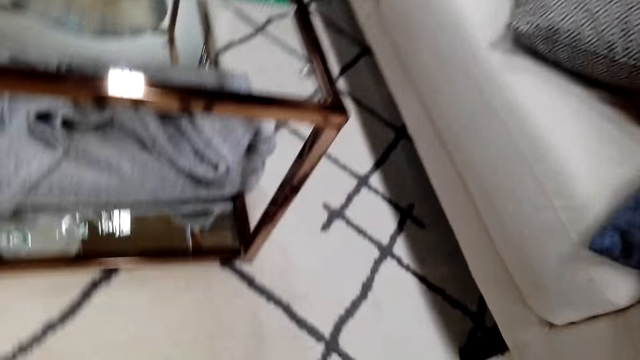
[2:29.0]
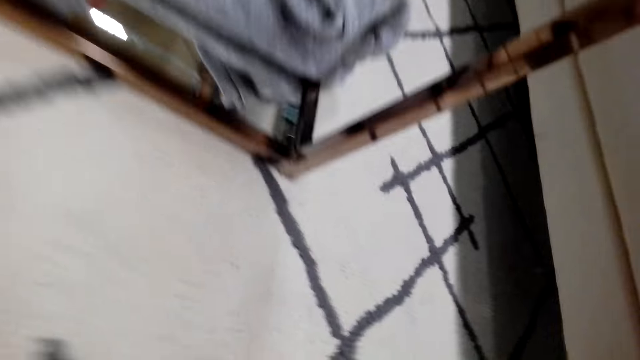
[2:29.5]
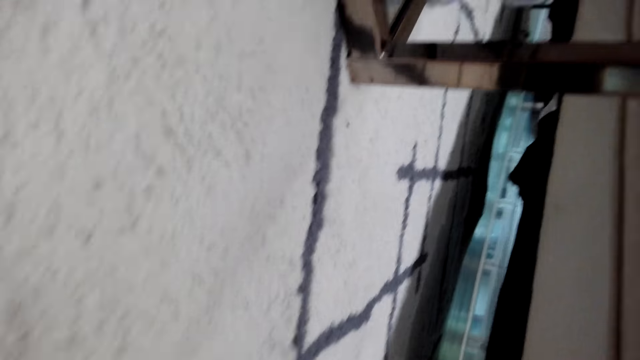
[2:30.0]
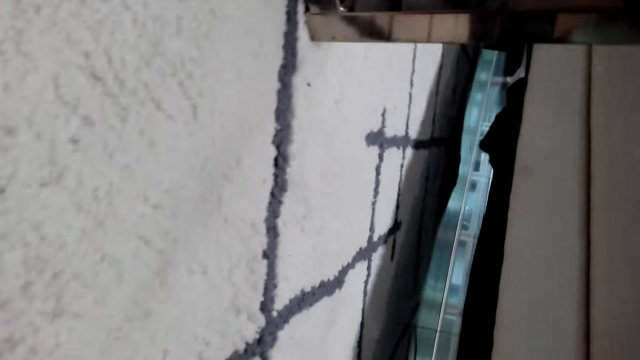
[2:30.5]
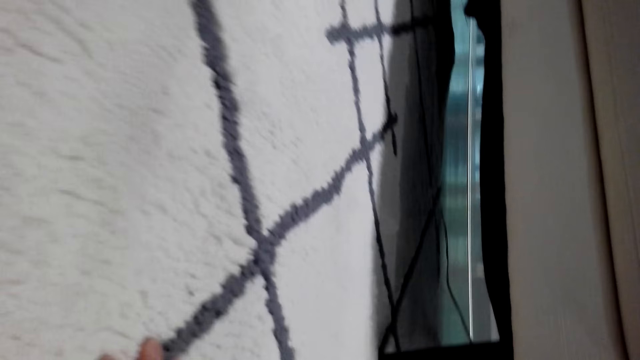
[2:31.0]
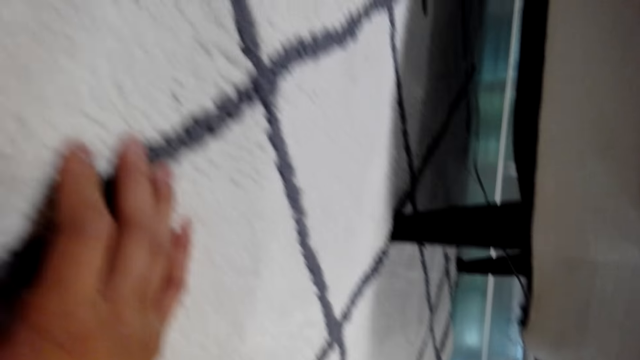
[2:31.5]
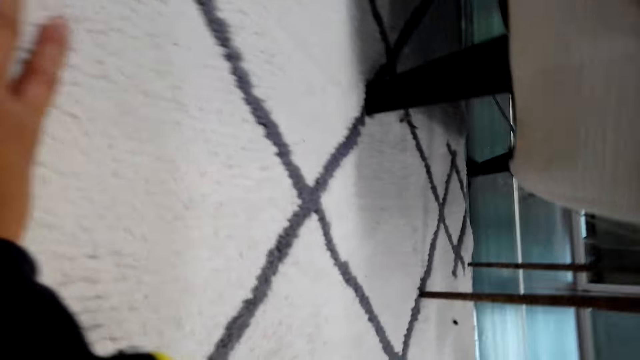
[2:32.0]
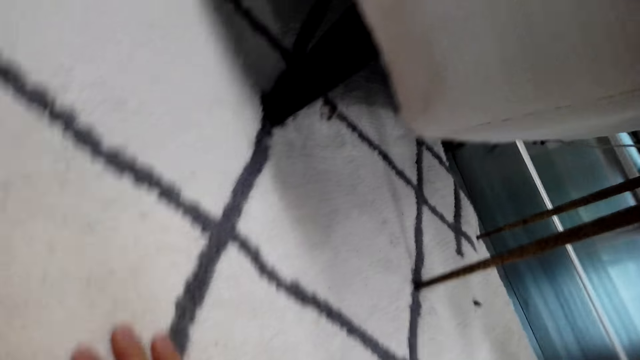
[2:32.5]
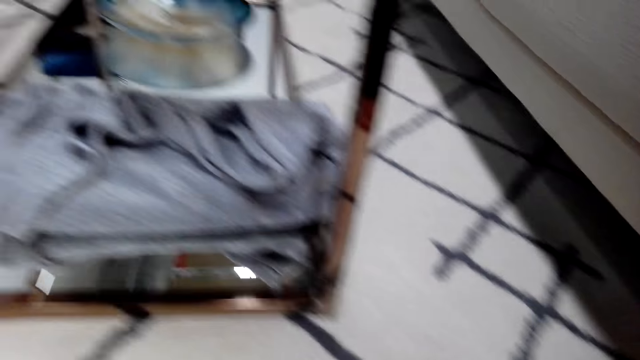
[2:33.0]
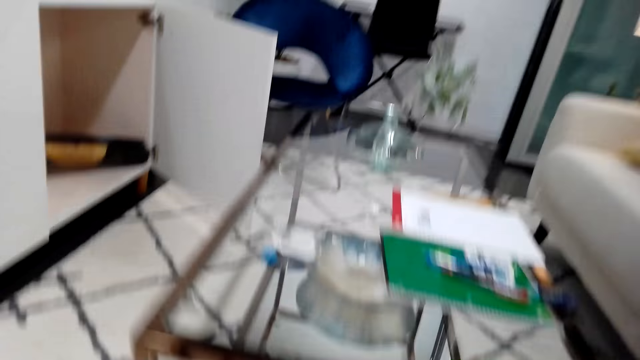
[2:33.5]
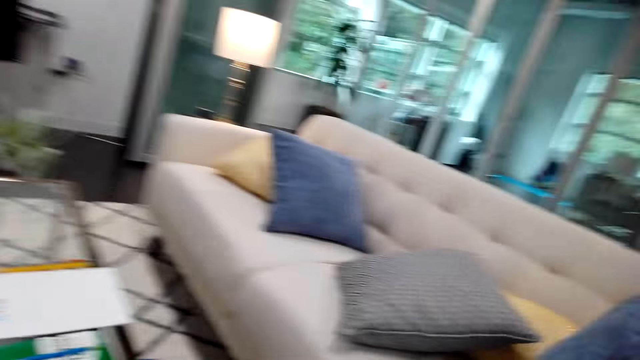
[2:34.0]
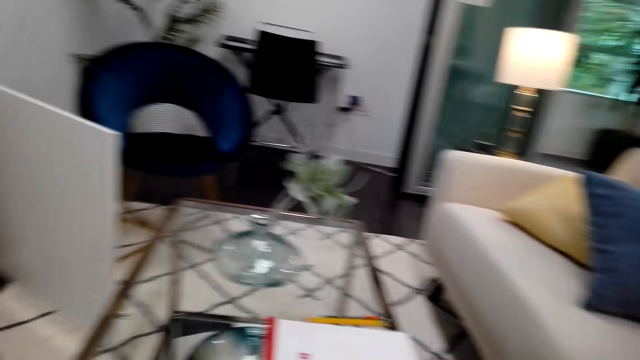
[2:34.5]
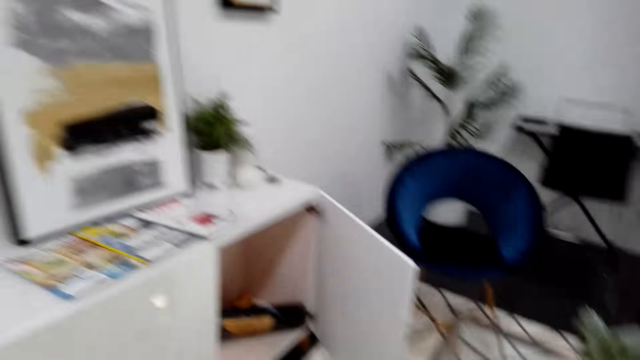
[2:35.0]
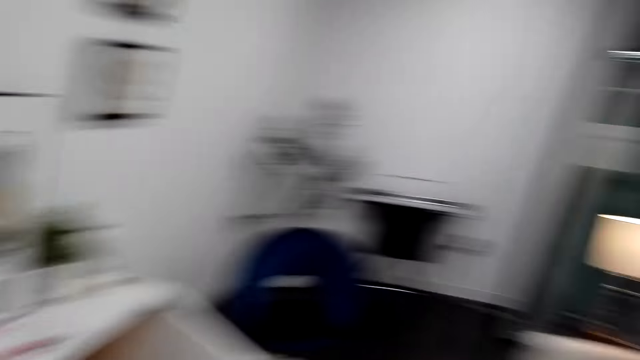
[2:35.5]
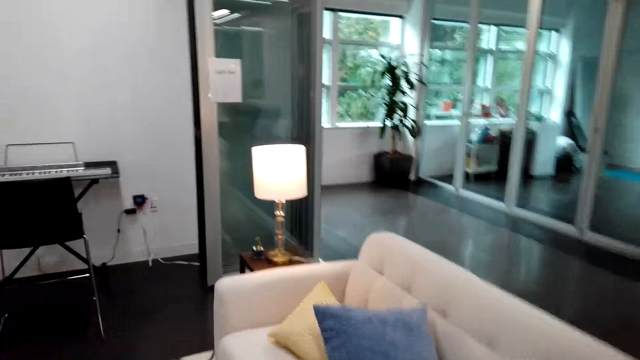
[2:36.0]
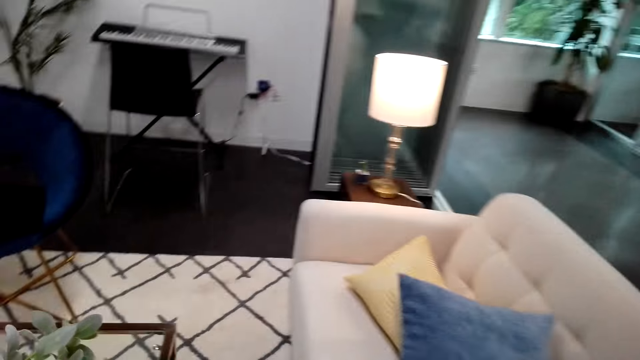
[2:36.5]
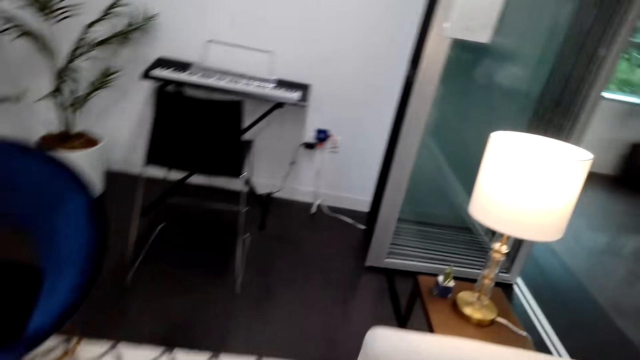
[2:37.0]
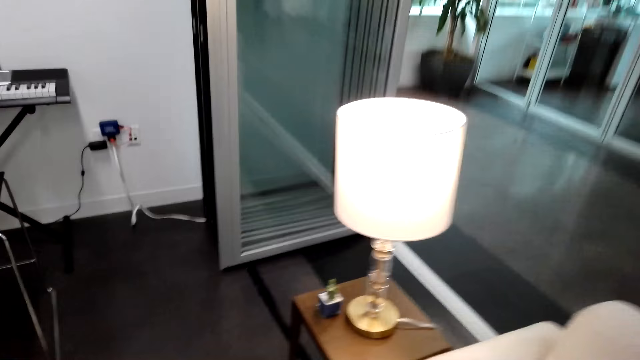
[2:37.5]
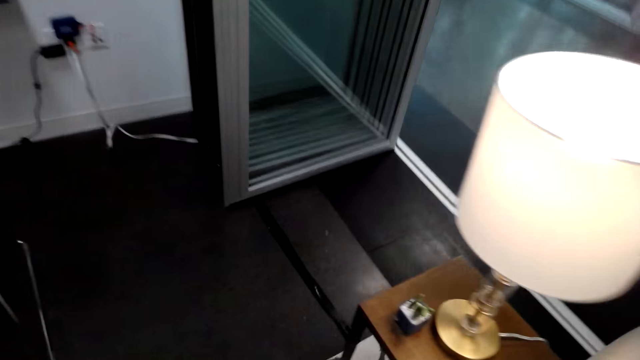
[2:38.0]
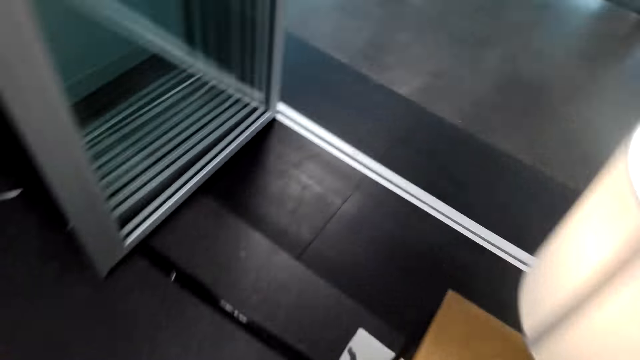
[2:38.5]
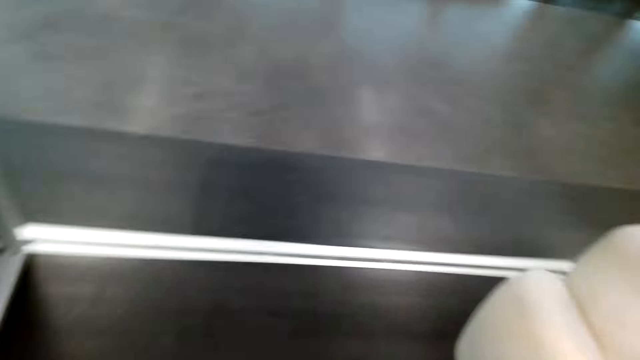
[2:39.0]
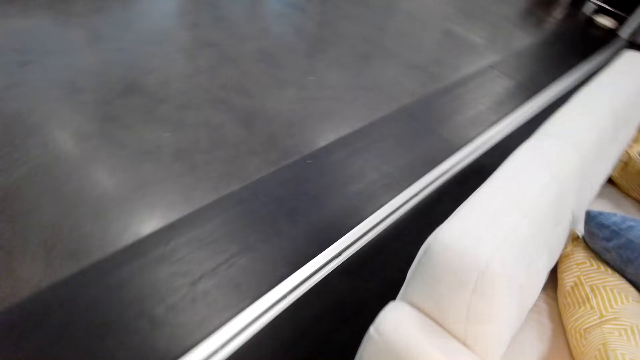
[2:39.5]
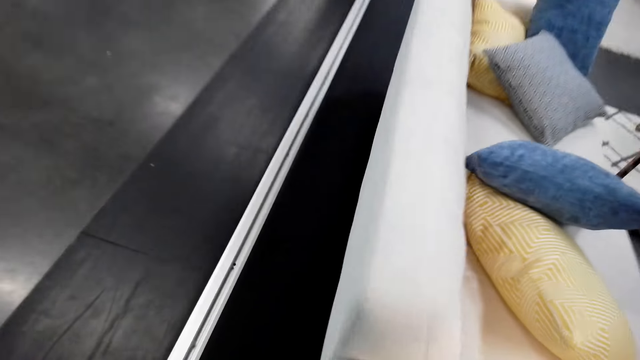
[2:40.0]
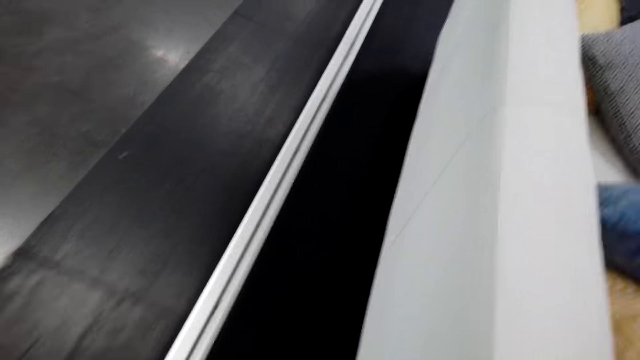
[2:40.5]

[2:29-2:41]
The camera wearer looks for something under the couch. Someone else touches the carpet.

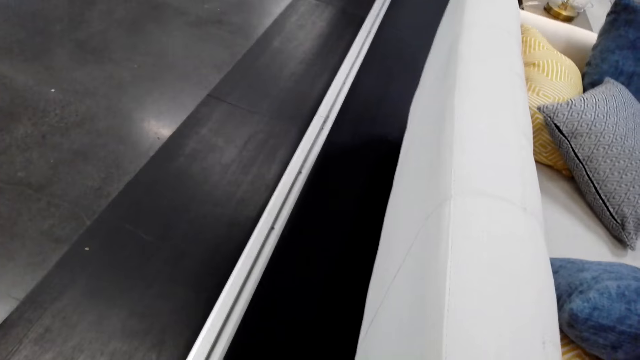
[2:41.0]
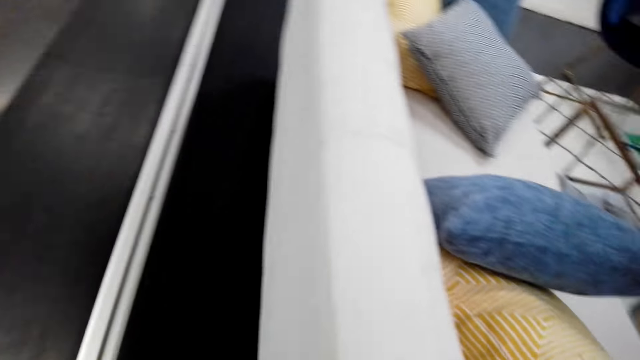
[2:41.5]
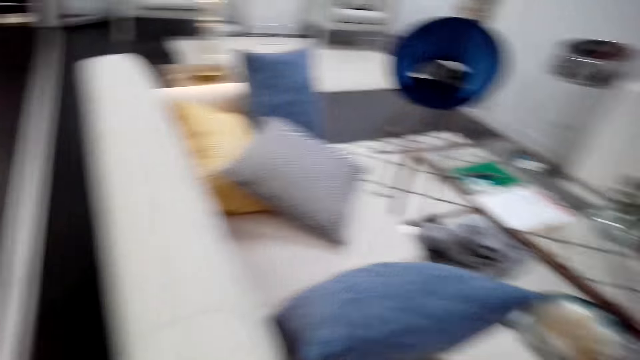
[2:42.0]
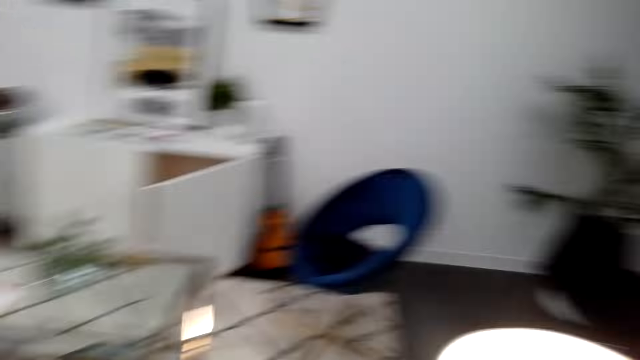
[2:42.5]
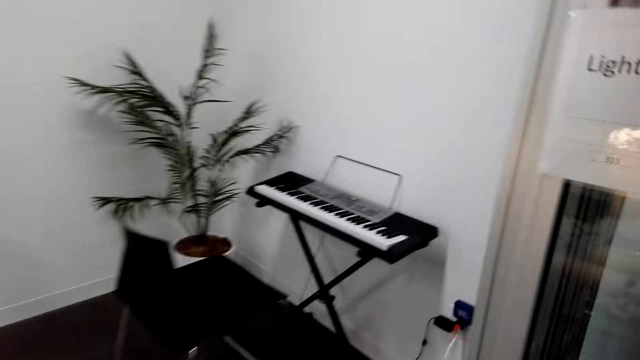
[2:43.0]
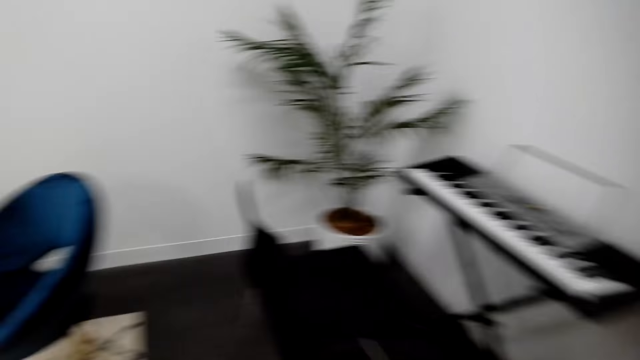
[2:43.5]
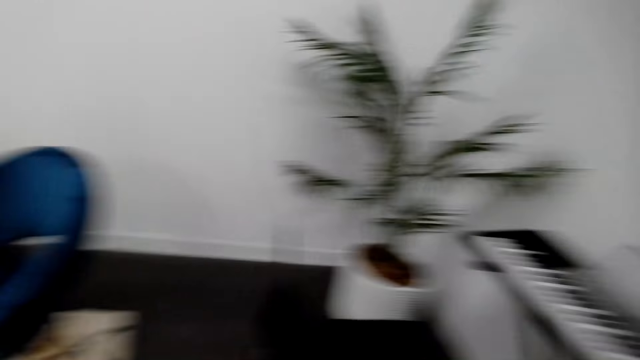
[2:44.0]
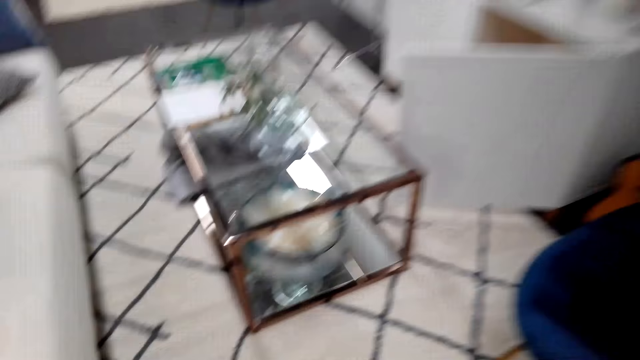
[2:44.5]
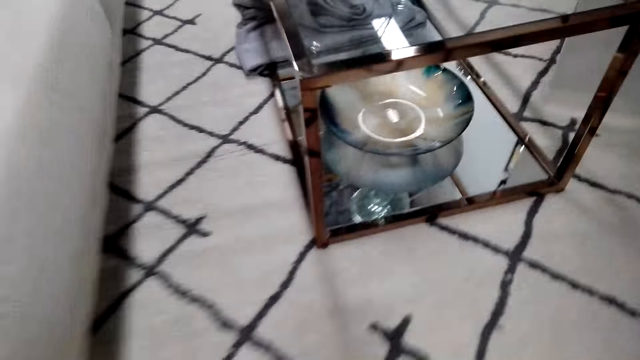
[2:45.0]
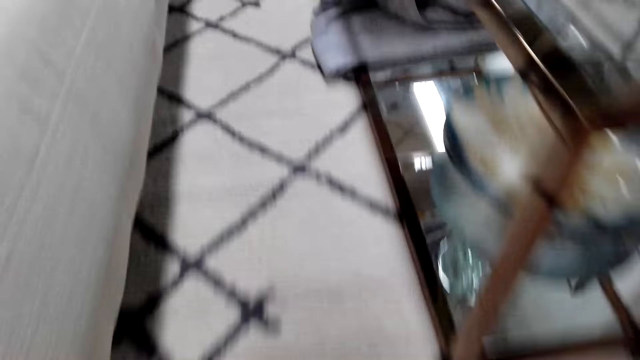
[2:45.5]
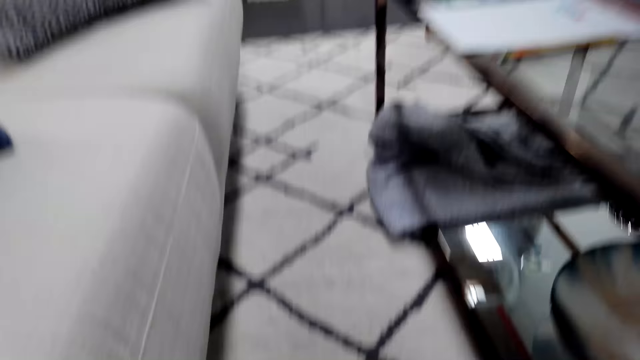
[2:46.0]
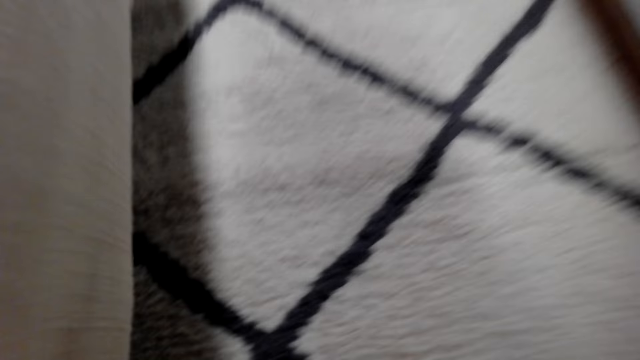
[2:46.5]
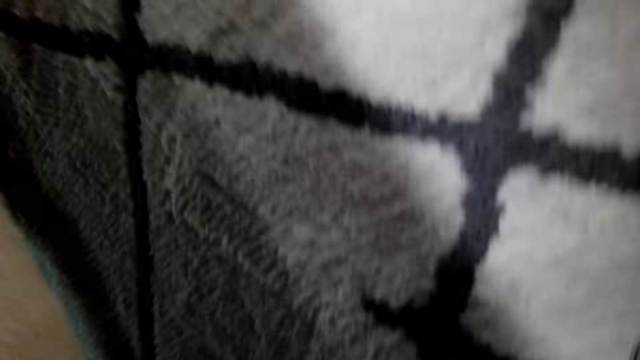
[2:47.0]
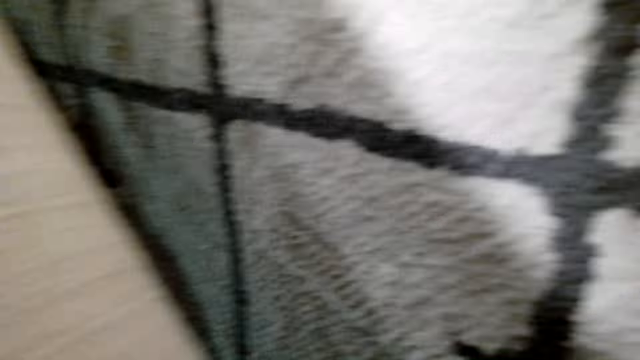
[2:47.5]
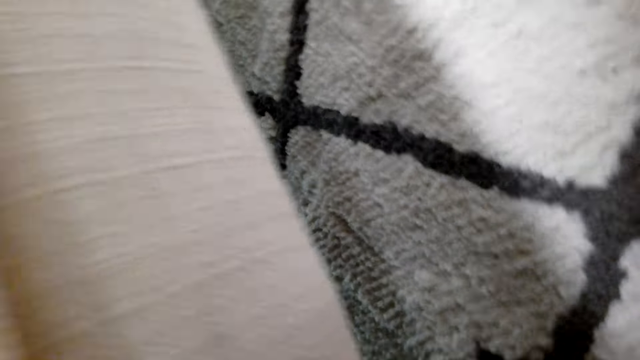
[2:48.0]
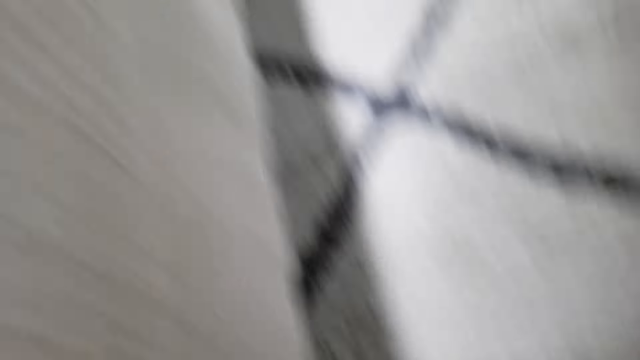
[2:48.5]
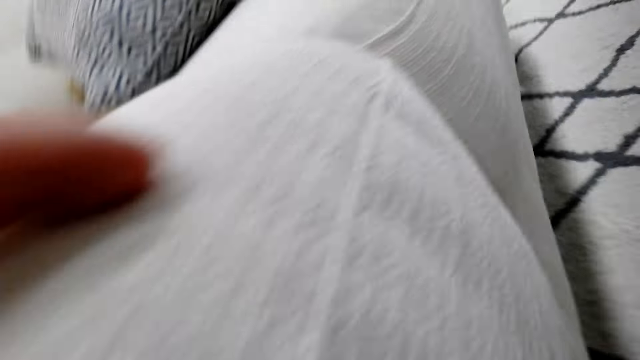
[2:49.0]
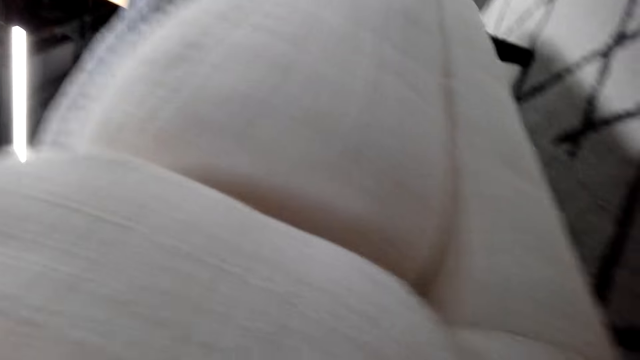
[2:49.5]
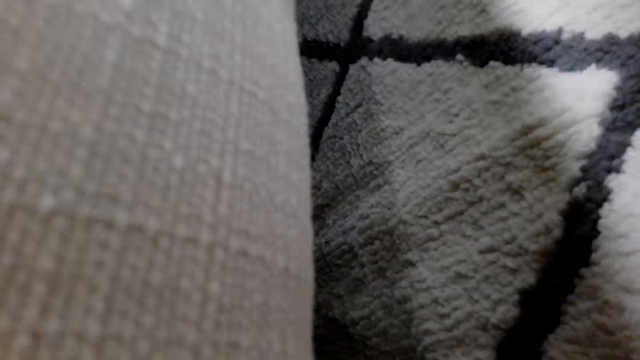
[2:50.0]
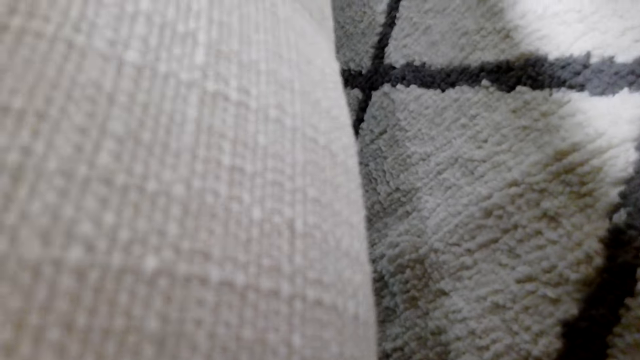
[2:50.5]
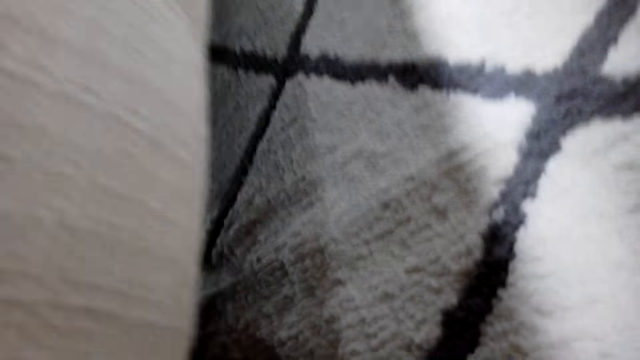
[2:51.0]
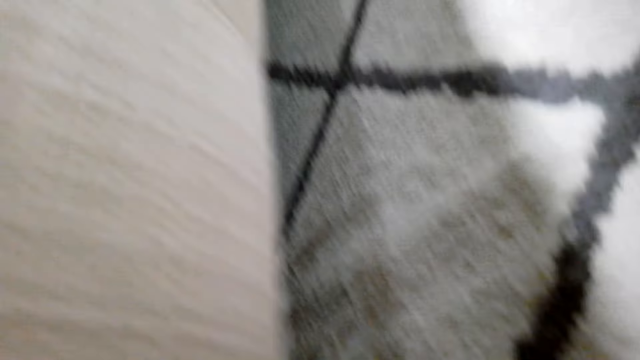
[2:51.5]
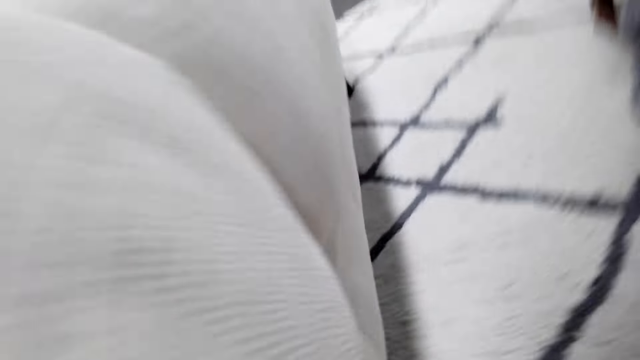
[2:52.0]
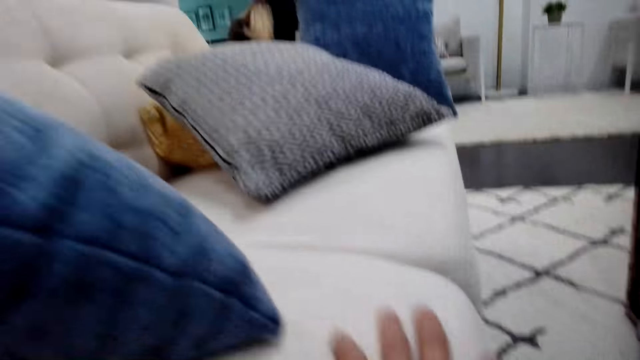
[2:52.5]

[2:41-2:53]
The camera wearer talks.
